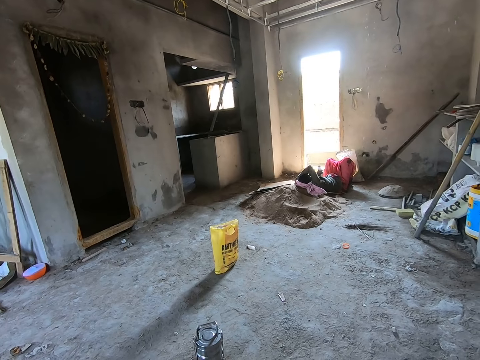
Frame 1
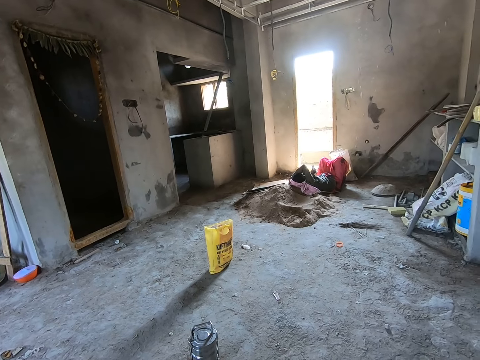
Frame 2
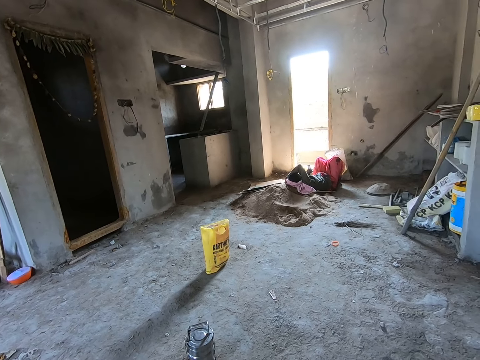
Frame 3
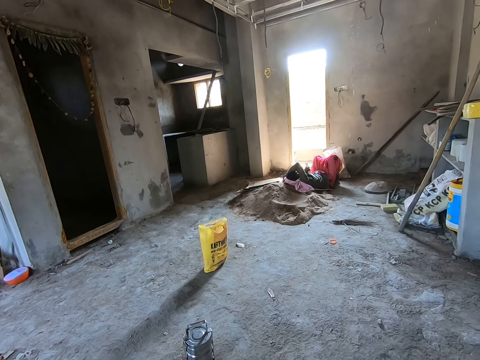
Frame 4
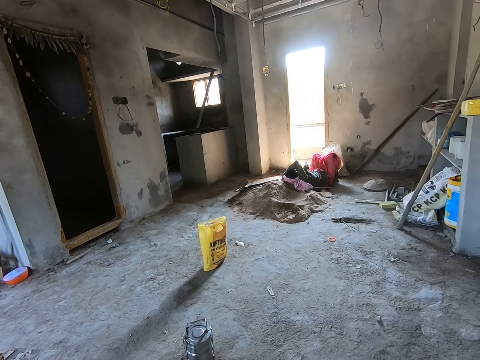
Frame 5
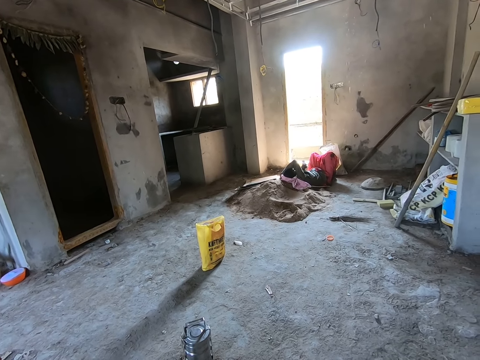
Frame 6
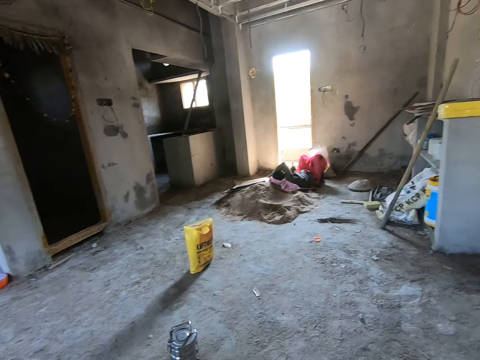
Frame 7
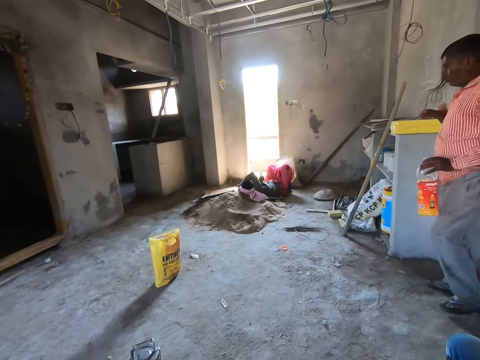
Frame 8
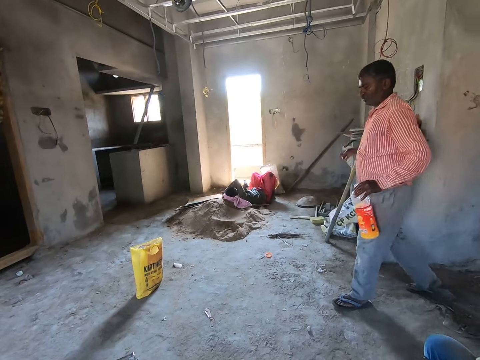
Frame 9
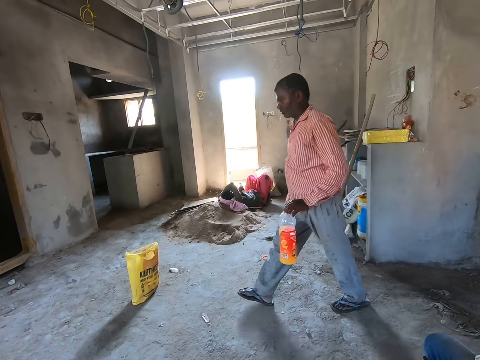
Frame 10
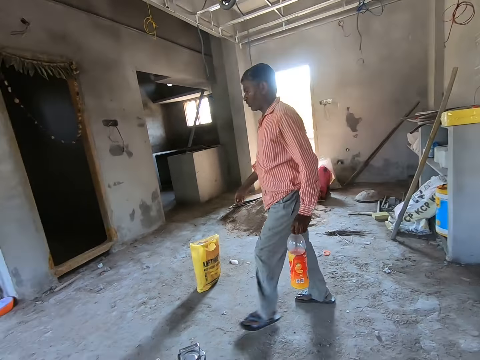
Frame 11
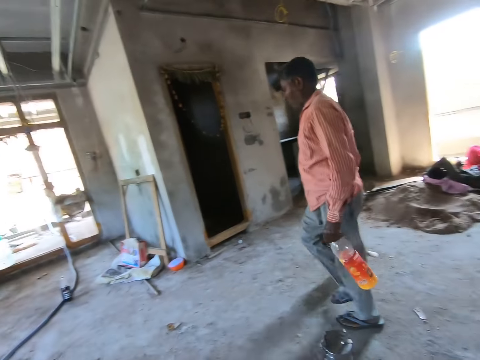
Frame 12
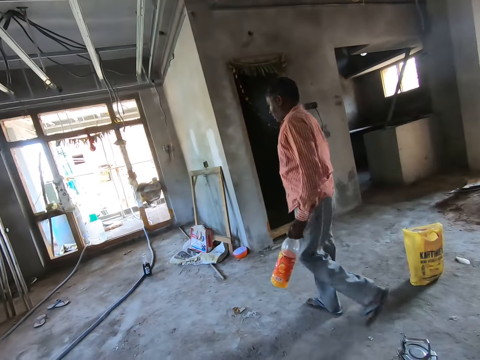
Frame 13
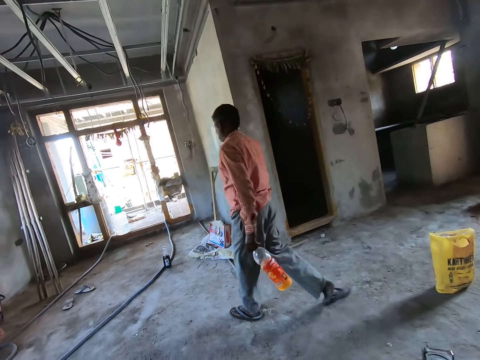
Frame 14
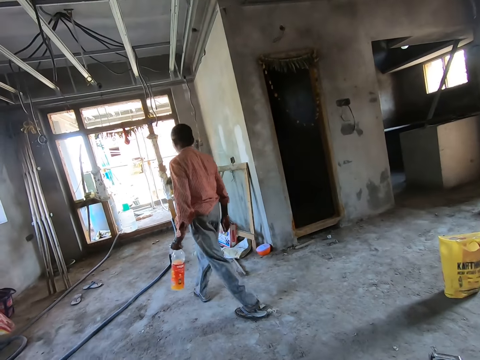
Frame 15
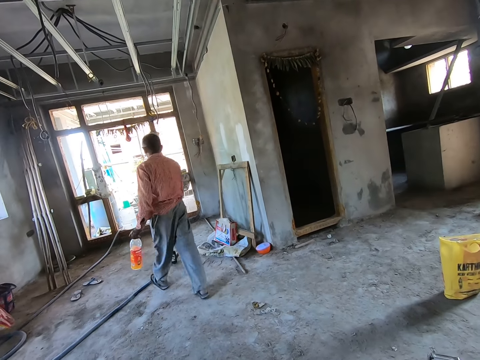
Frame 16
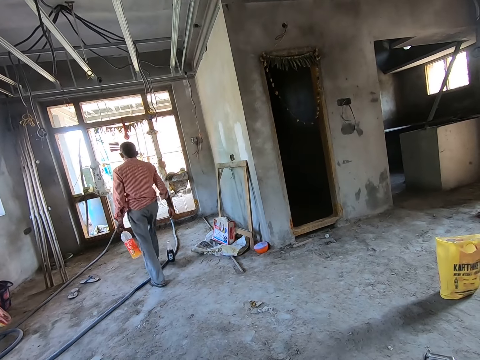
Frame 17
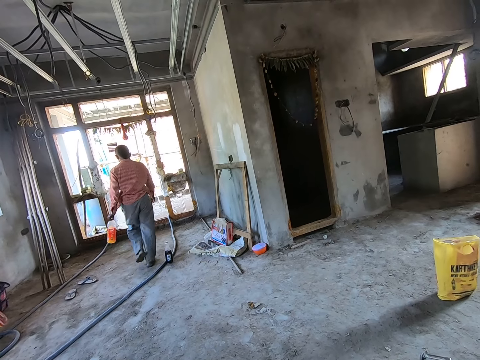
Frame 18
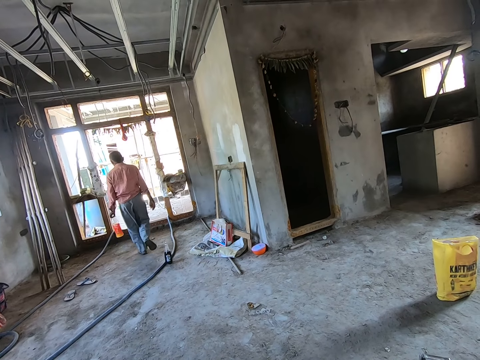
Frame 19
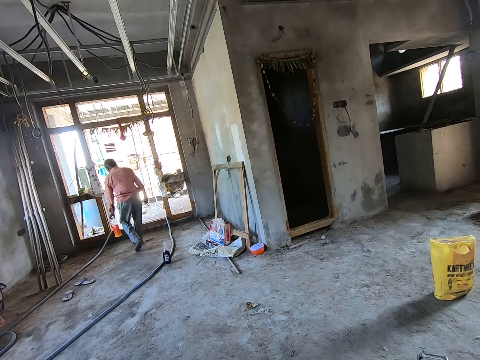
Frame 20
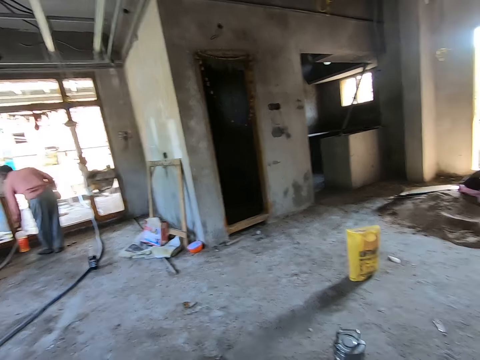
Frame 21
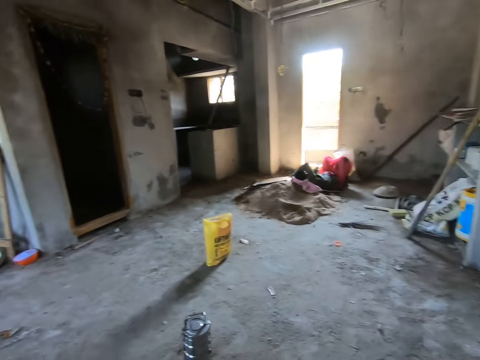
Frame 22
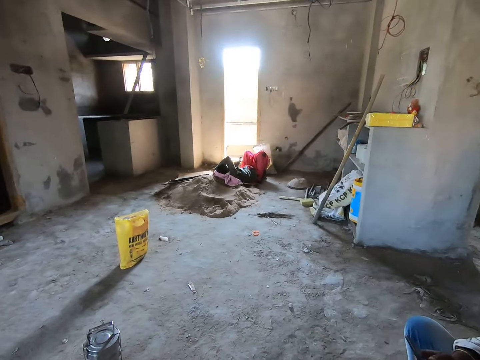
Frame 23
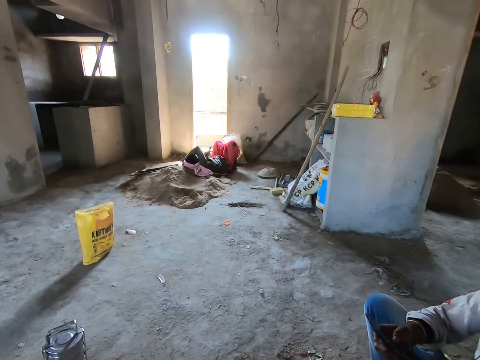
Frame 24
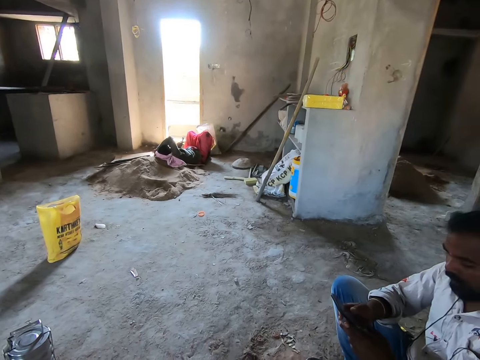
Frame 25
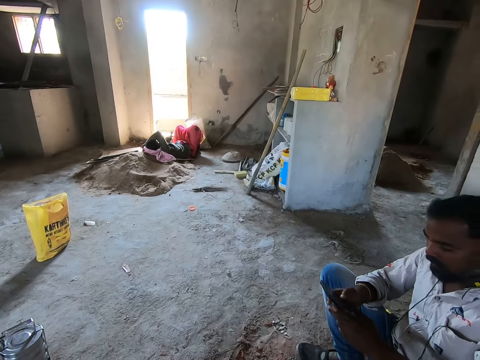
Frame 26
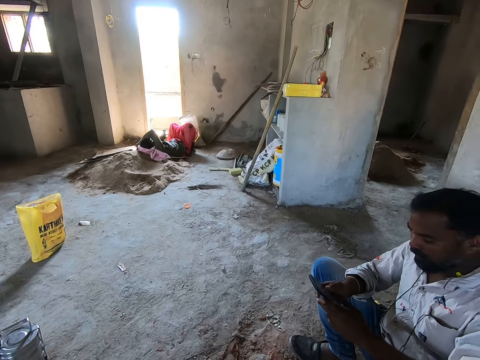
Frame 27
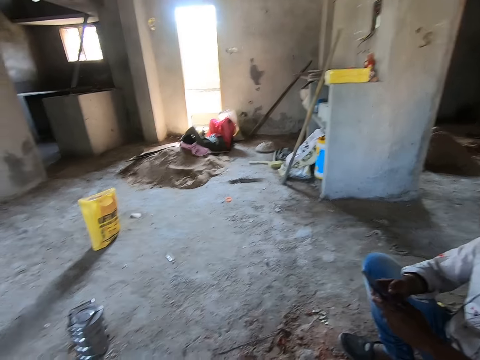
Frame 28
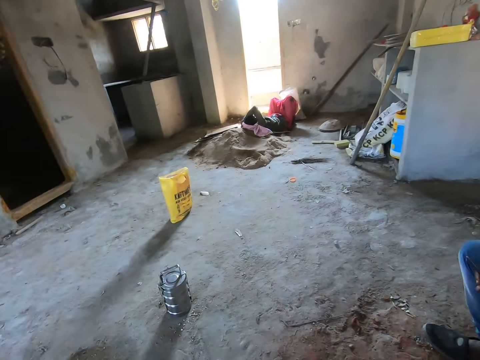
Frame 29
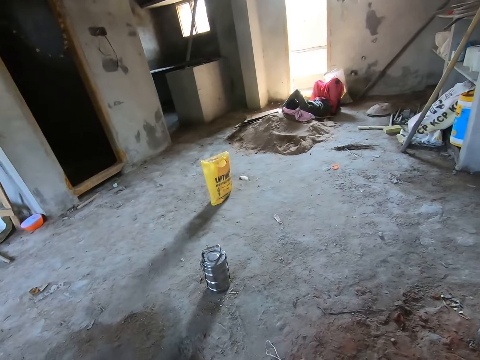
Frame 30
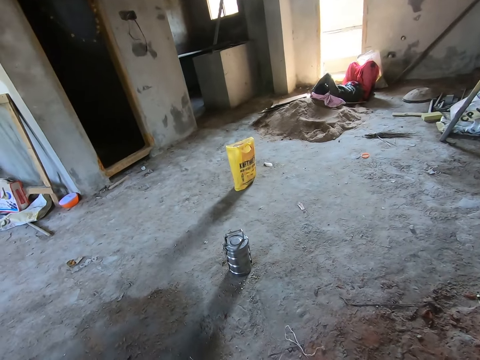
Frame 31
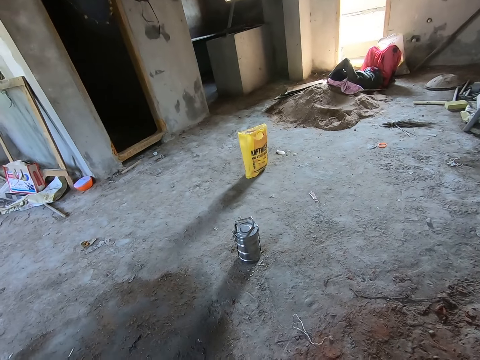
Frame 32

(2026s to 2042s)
A person picks up something. The person walks out of the room. The camera wearer turns around the room. They look around. Another person scrolls the phone.

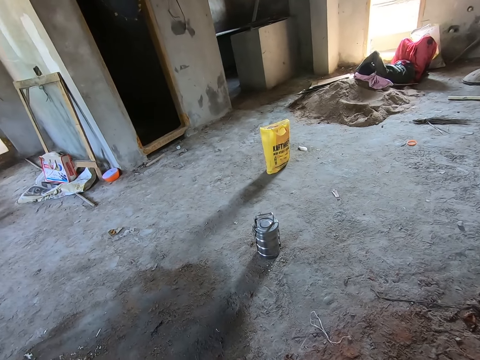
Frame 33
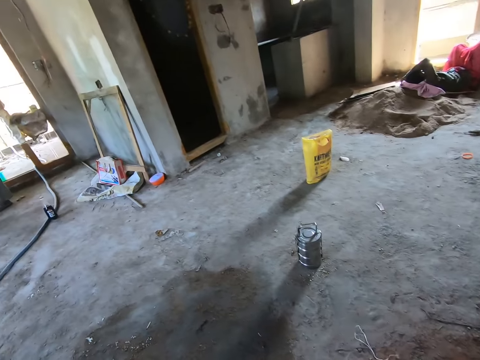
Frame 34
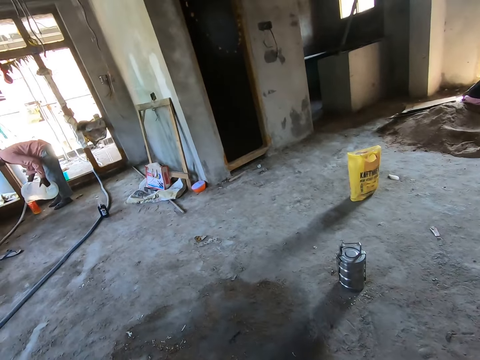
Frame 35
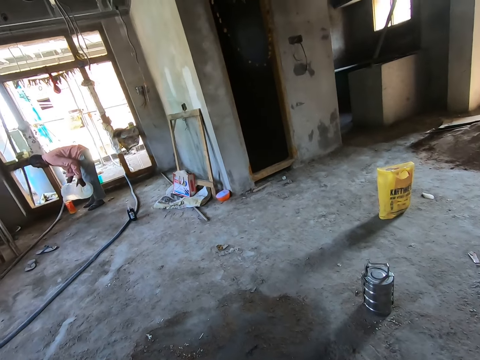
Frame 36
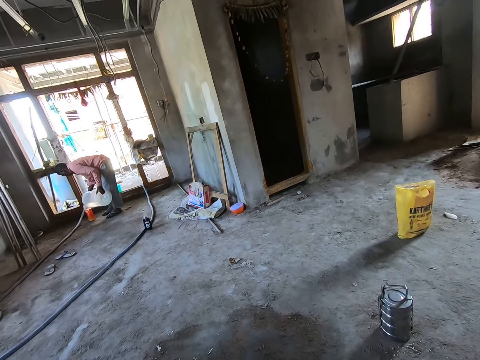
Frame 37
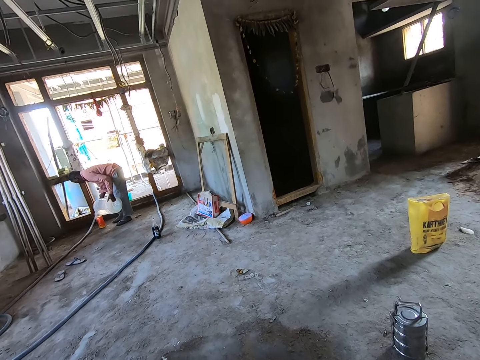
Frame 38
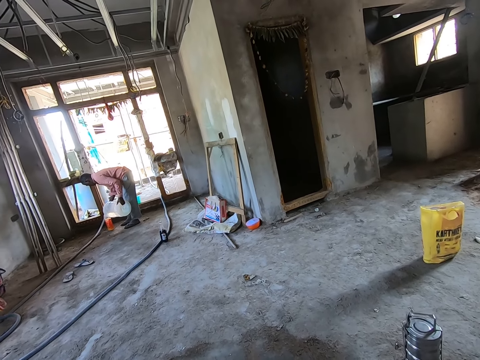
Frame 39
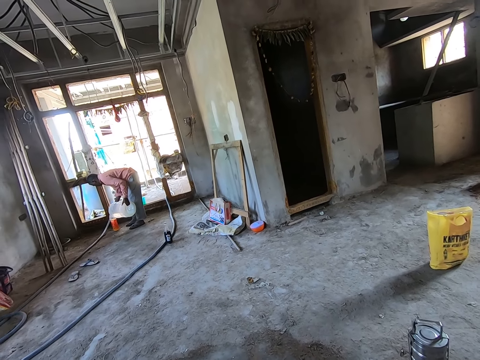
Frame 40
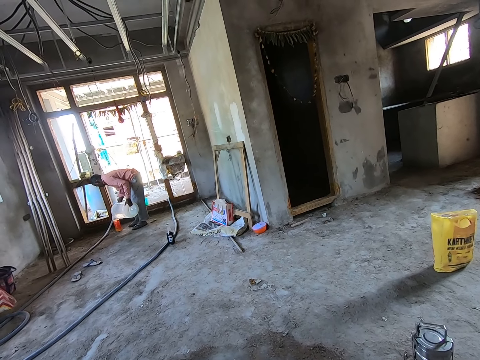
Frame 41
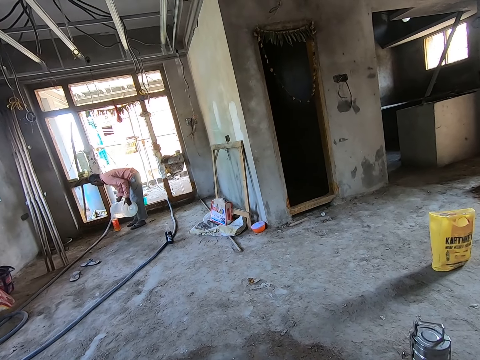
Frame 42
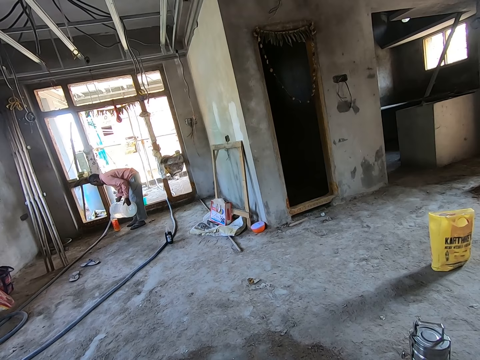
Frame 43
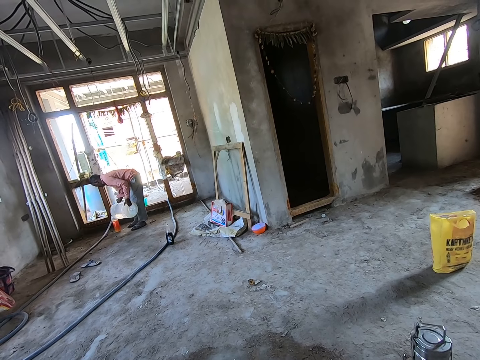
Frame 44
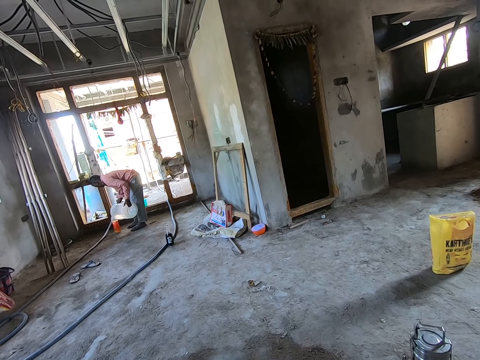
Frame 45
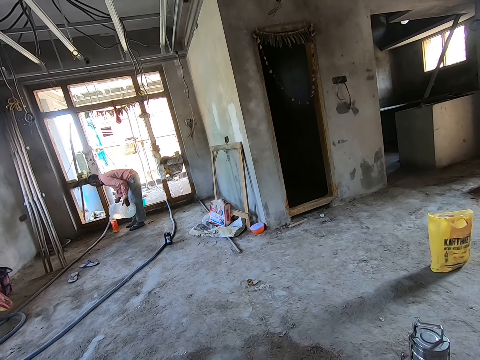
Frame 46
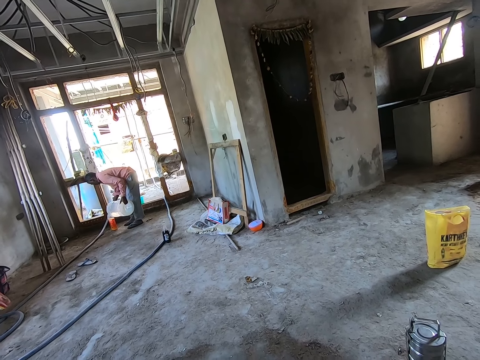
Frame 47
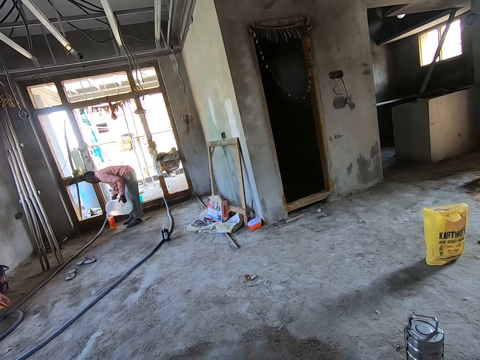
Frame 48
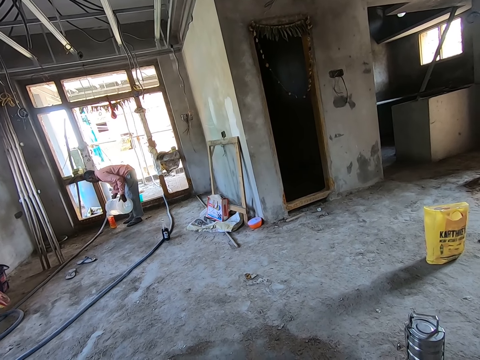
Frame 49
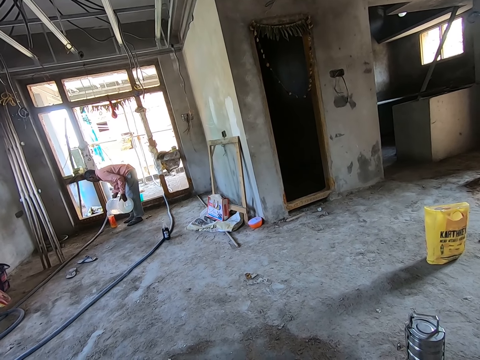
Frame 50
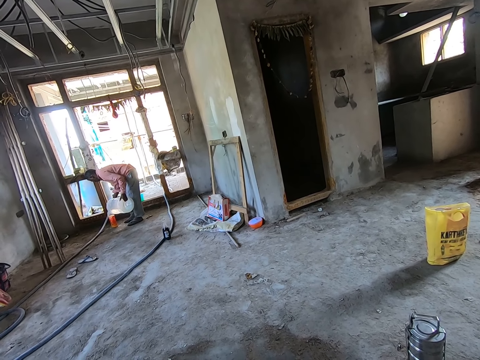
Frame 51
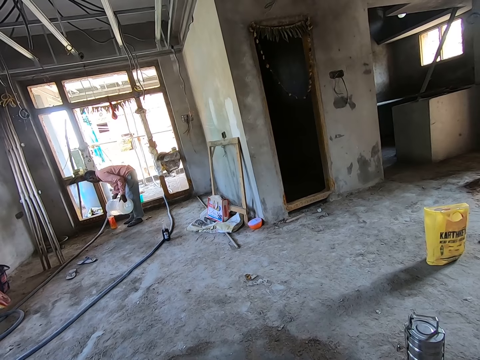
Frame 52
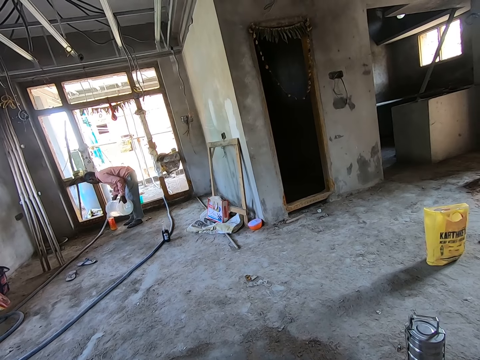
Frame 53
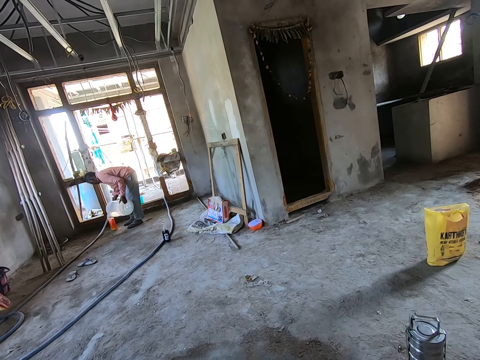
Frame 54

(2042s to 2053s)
The camera wearer talks to a person. The person pours water in the container. The camera wearer looks to the person. The person pours water in a bottle.
